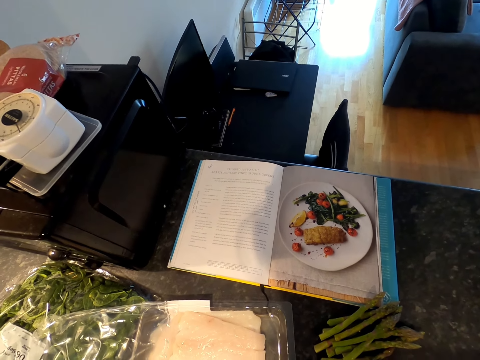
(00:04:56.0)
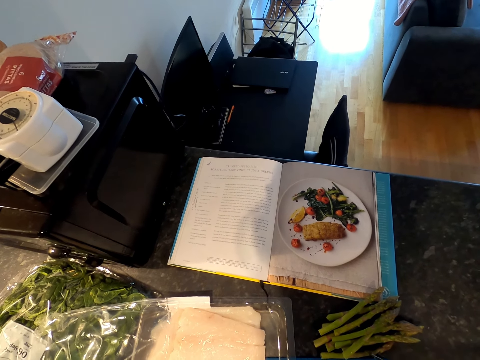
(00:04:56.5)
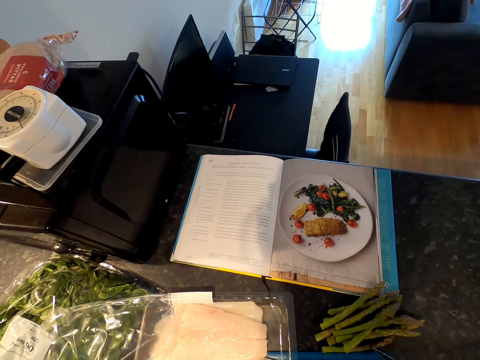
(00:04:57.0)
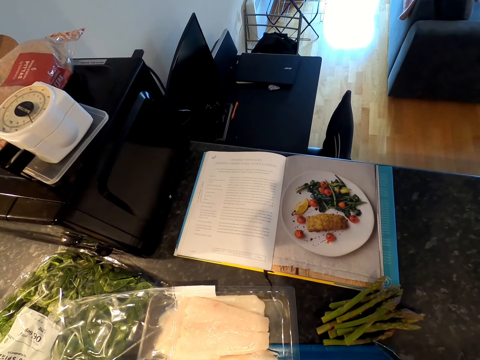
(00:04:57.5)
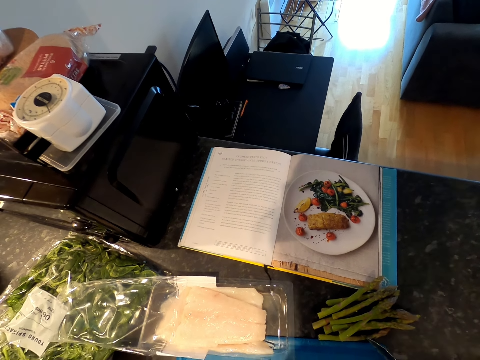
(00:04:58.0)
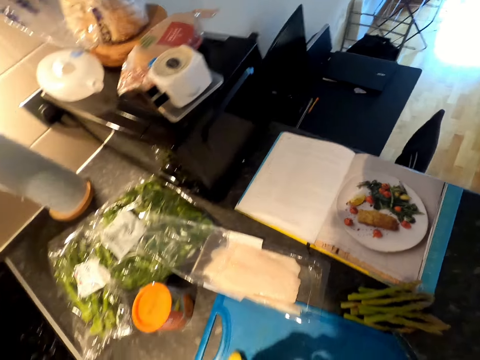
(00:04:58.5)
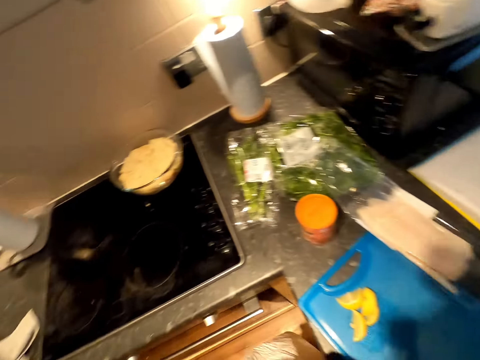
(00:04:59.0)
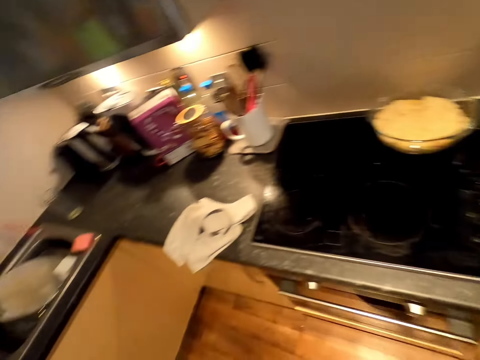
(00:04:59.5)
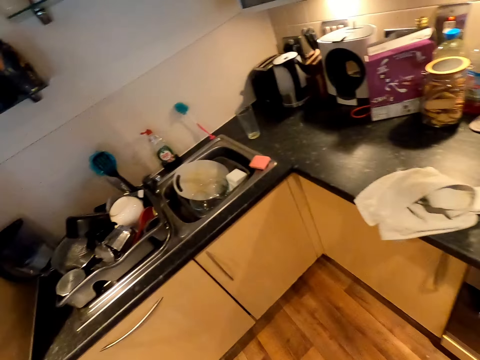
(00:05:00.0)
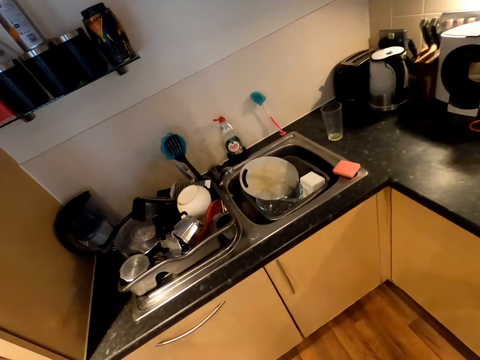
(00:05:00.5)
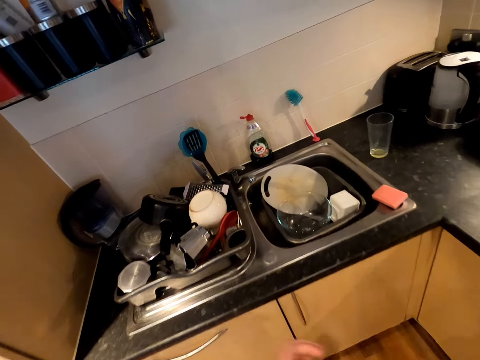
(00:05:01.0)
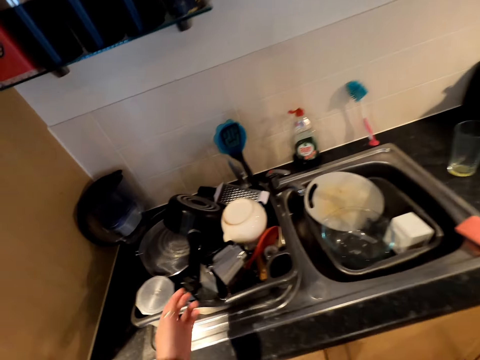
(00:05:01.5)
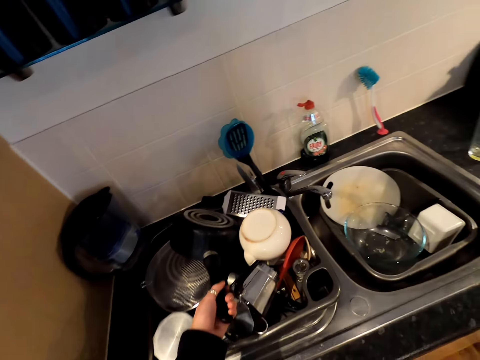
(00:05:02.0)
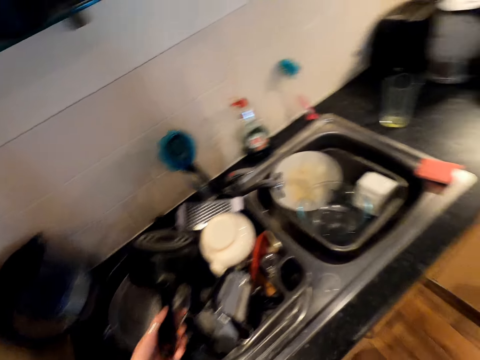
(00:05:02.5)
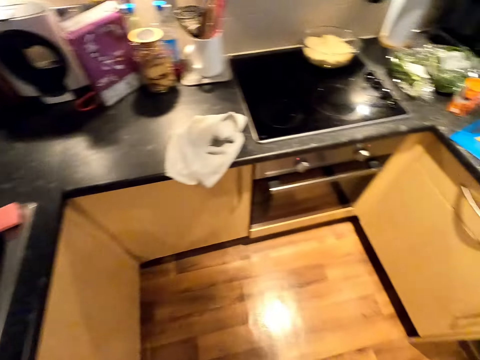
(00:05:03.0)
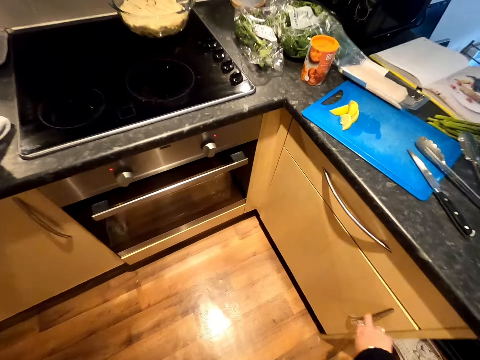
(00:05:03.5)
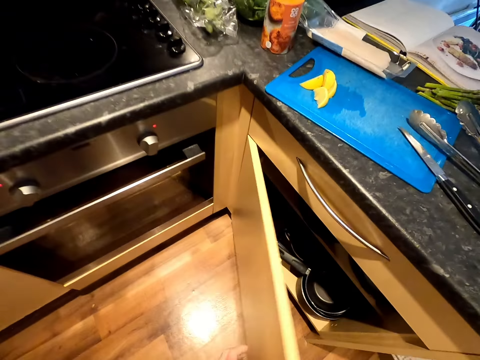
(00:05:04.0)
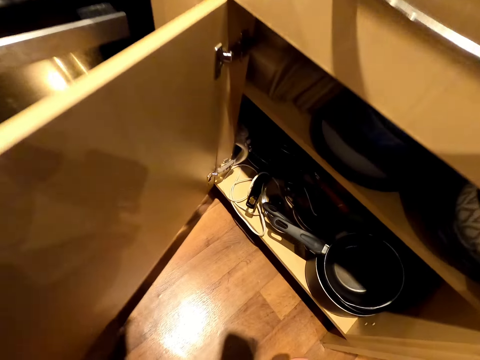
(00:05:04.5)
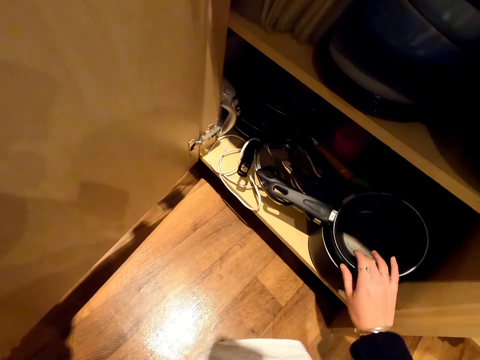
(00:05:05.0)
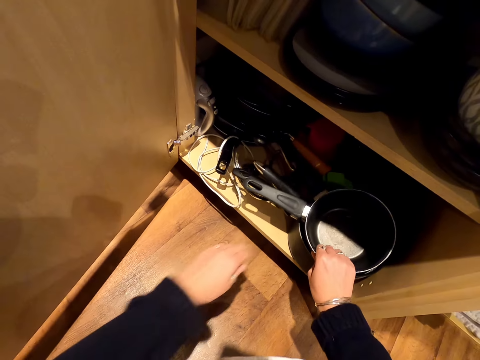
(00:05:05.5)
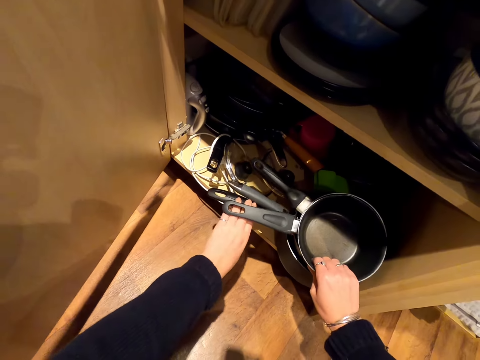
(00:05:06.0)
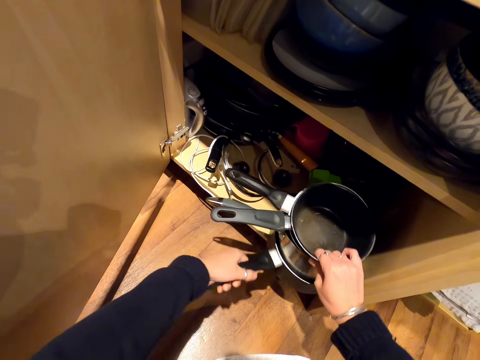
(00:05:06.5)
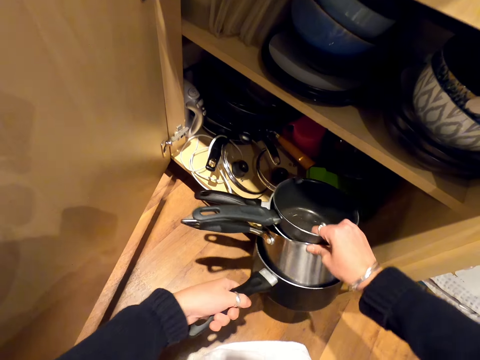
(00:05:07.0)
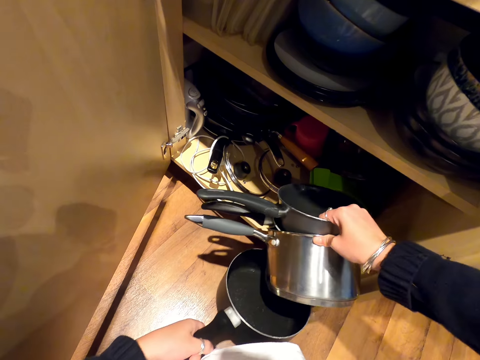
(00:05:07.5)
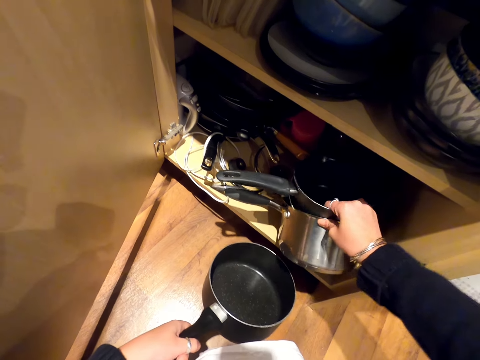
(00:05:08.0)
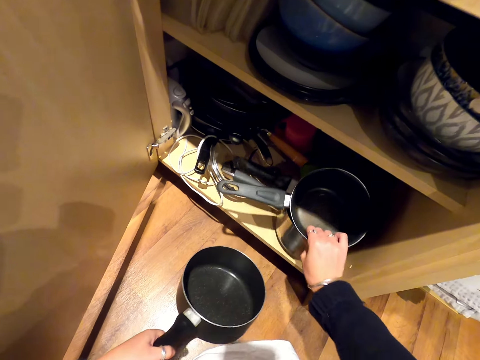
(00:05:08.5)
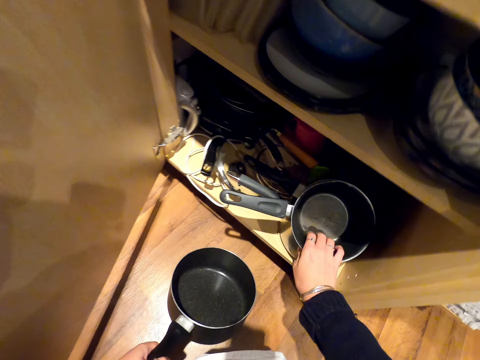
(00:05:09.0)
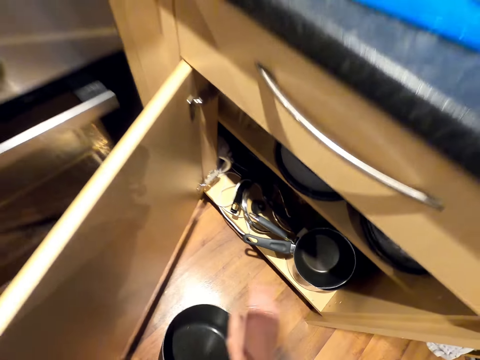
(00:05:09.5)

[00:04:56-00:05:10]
The camera wearer walks towards the sink. She grabs a cooking pot with her left hand. She opens a wardrobe with her right hand. She picks up cooking pots inside the wardrobe. She puts two cooking pots inside the wardrobe.

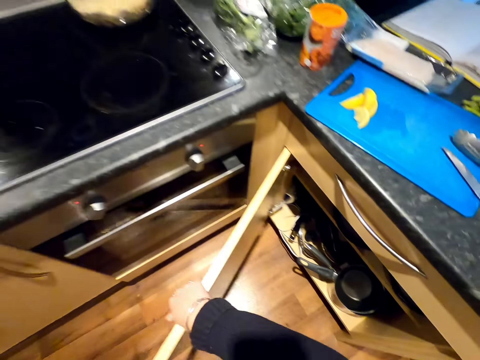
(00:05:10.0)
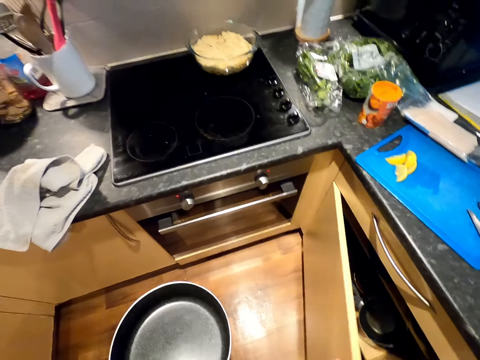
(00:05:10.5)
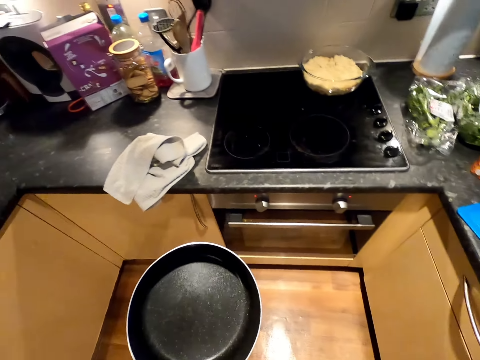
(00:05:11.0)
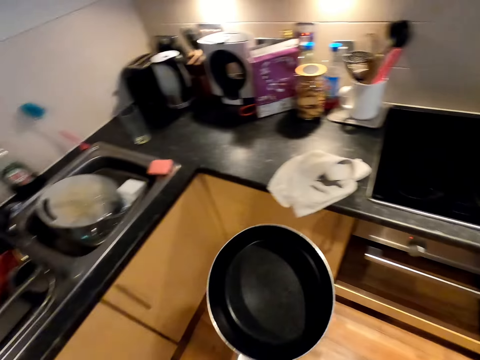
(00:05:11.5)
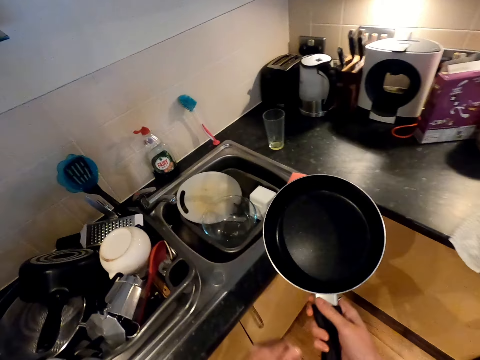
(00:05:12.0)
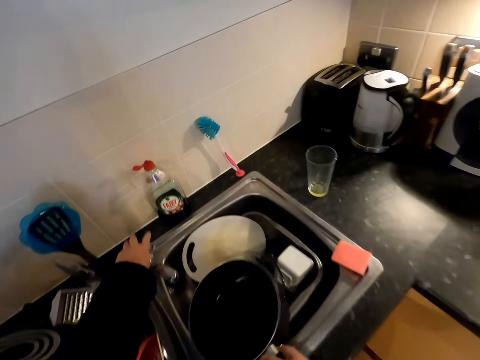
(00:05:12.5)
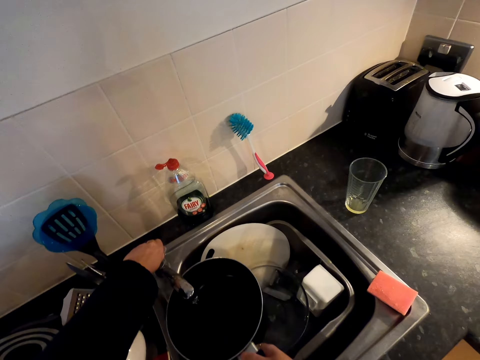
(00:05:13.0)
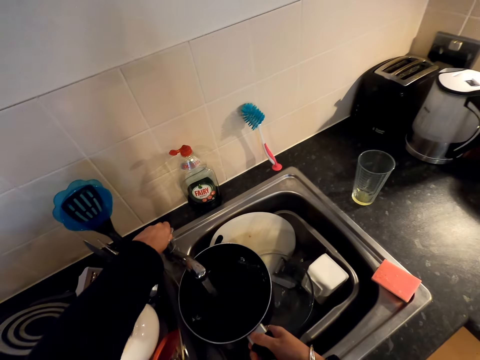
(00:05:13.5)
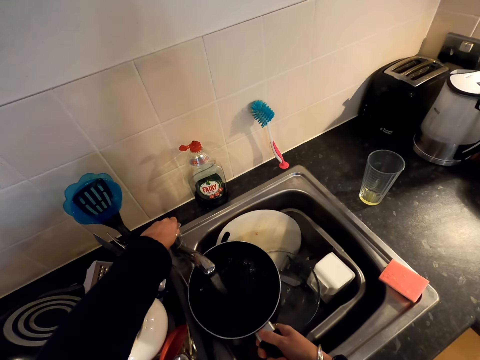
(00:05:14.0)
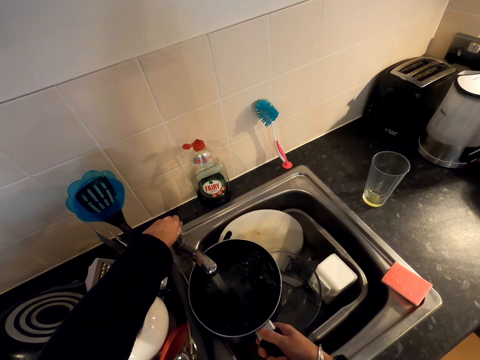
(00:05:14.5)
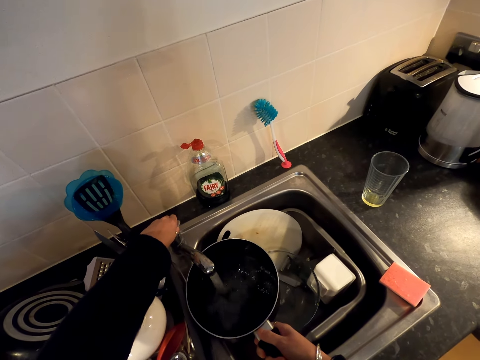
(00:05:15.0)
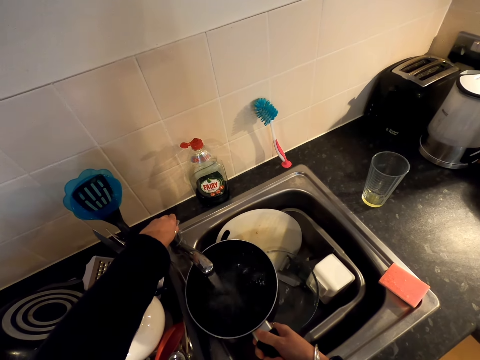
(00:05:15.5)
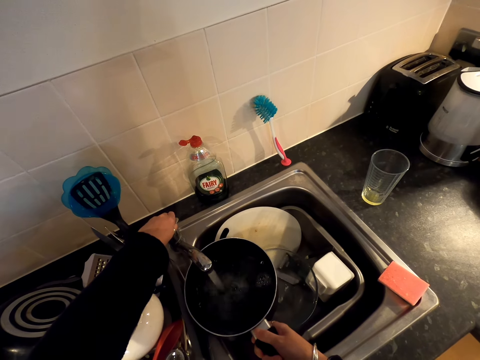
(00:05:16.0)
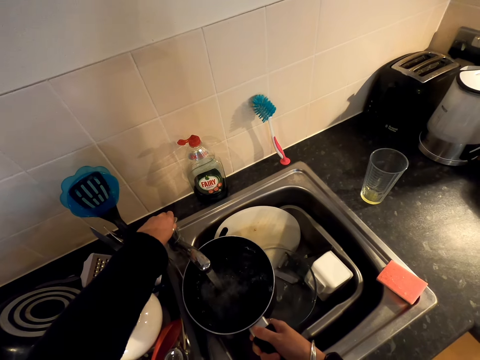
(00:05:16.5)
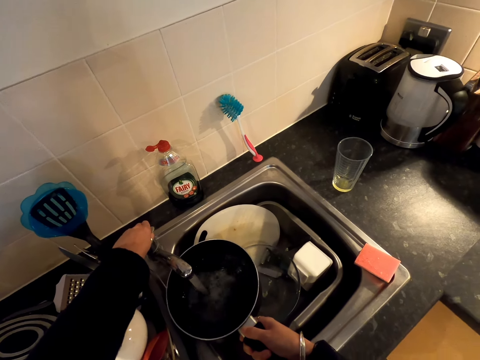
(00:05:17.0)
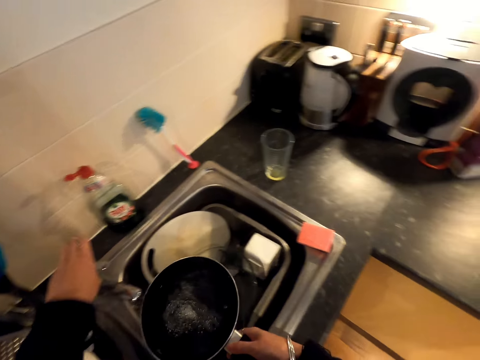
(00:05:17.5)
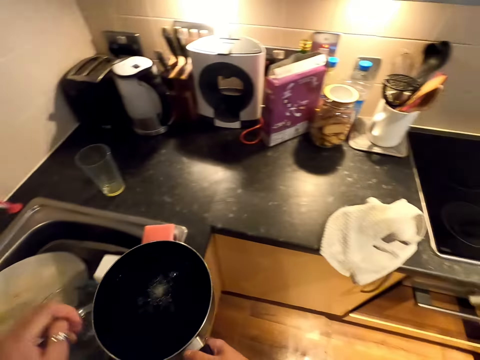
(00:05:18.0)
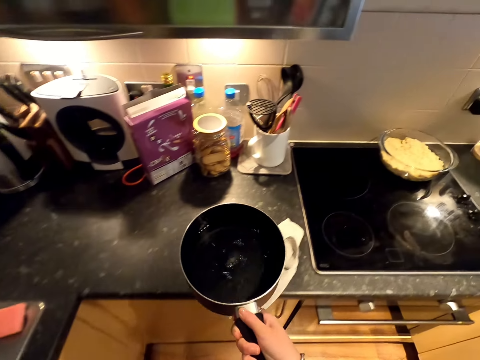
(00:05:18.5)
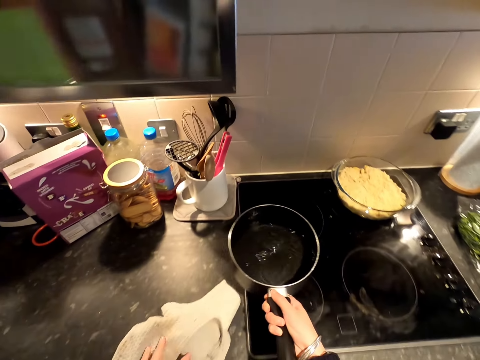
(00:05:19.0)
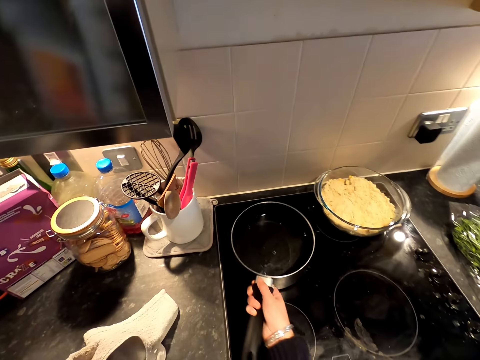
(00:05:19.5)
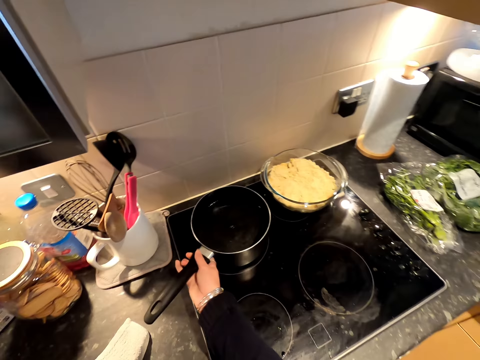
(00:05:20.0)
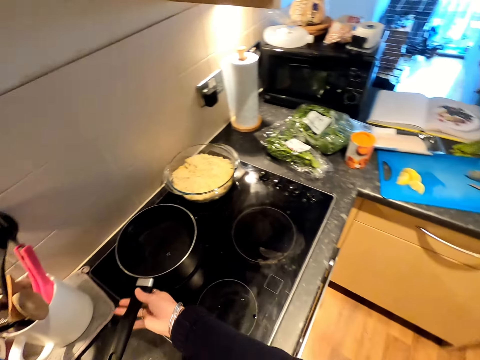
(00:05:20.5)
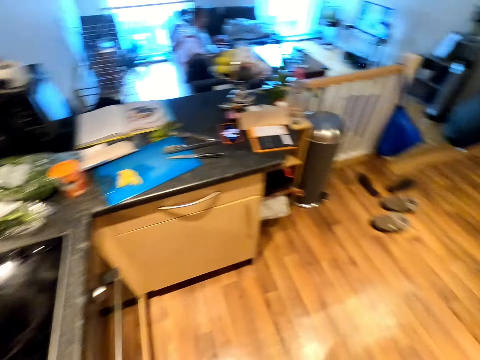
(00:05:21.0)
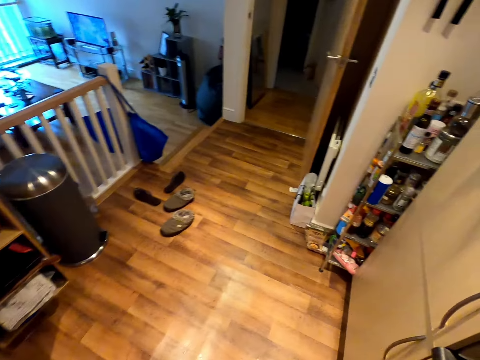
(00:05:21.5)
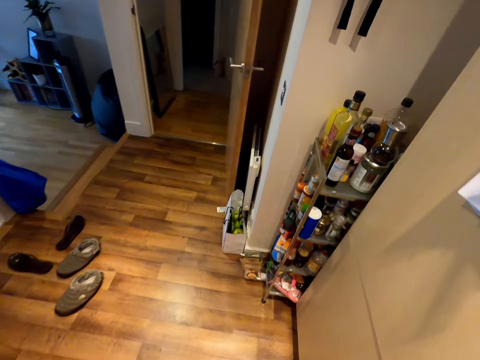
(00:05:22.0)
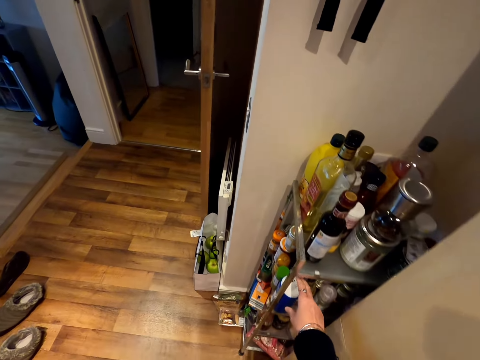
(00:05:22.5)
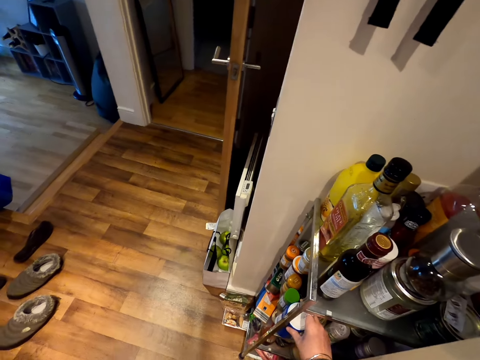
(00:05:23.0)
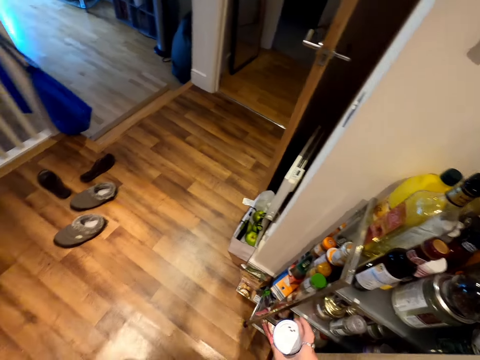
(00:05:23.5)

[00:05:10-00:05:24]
The camera wearer closes the wardrobe door with her right hand. She moves towards the sink. She puts the cooking pot under the tap. She holds the tap with her left hand. She opens the tap. She closes the tap. She moves away from the sink. She places the pot on an electric cooker. She lets go of the cooking pot. She moves away from the sink. She grabs a container with the right hand from the shelf.
